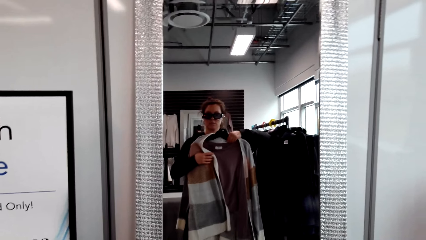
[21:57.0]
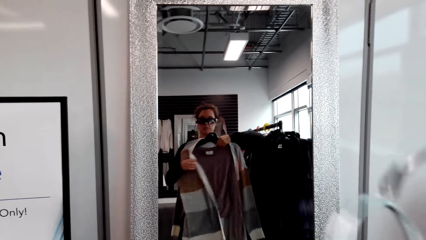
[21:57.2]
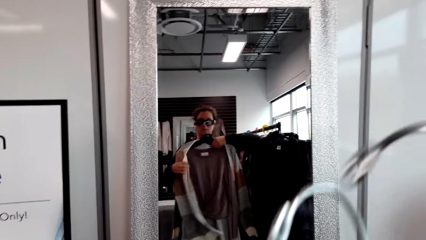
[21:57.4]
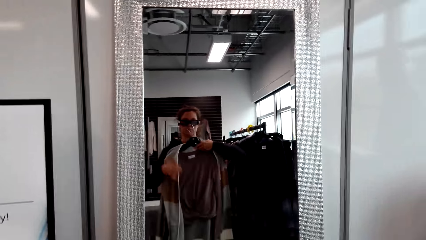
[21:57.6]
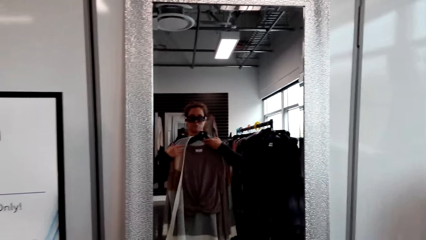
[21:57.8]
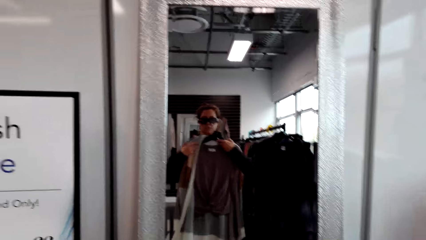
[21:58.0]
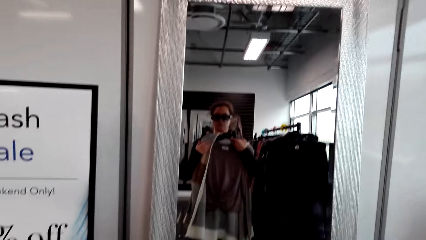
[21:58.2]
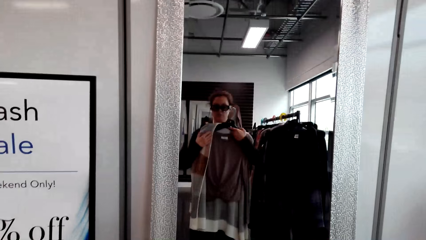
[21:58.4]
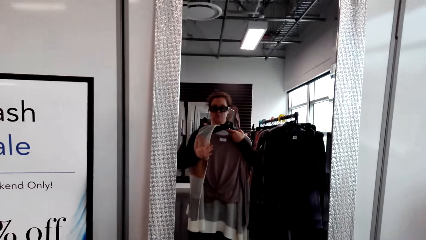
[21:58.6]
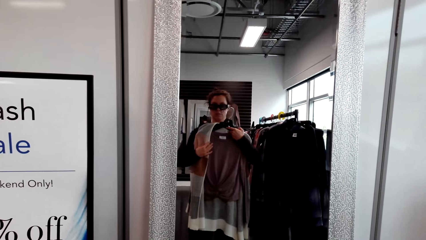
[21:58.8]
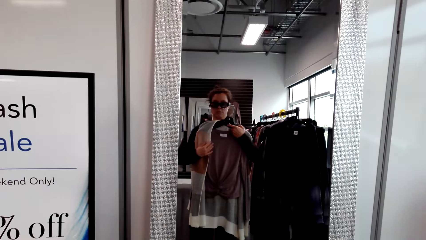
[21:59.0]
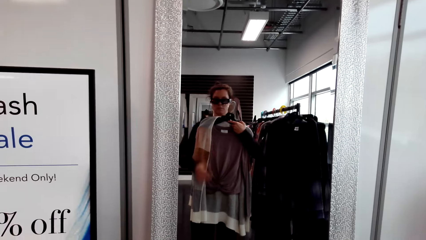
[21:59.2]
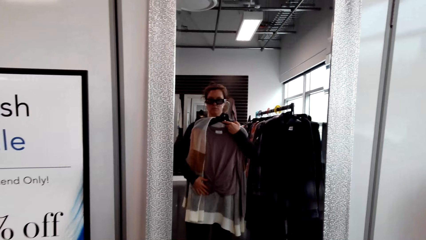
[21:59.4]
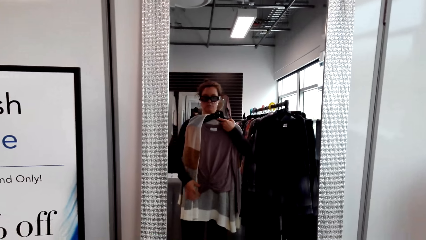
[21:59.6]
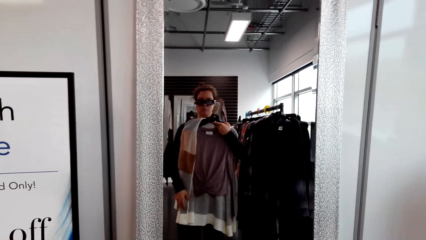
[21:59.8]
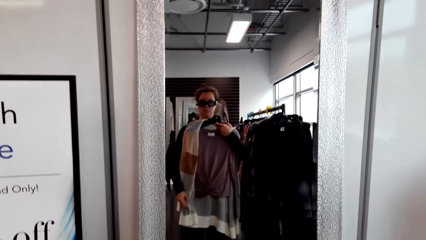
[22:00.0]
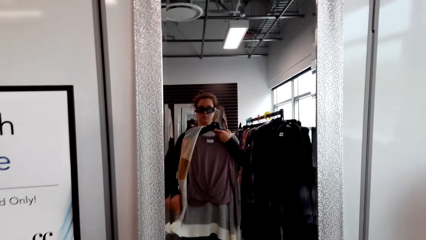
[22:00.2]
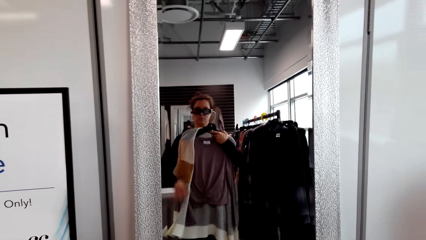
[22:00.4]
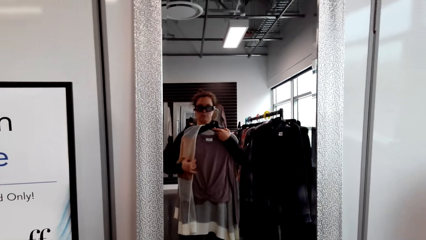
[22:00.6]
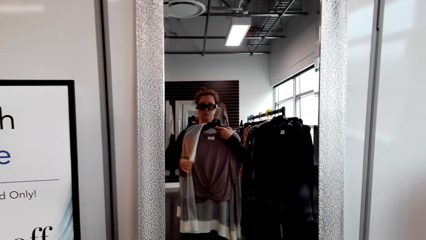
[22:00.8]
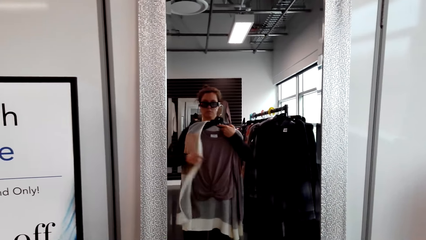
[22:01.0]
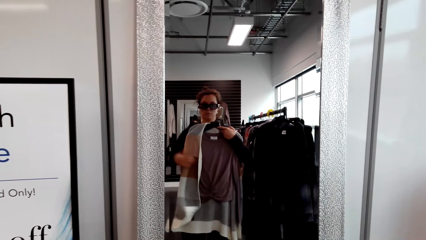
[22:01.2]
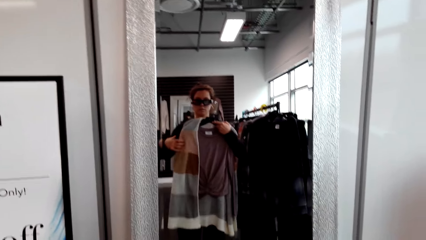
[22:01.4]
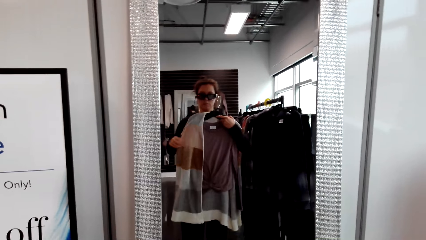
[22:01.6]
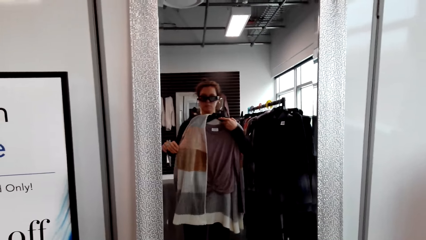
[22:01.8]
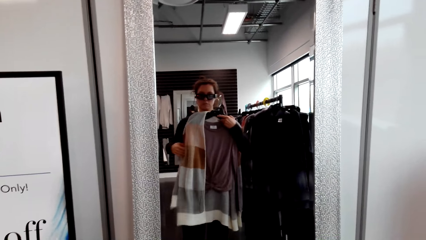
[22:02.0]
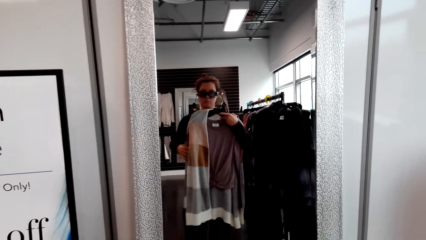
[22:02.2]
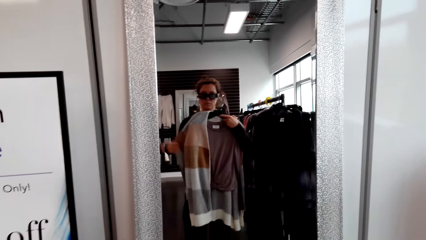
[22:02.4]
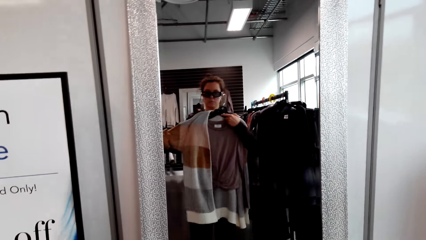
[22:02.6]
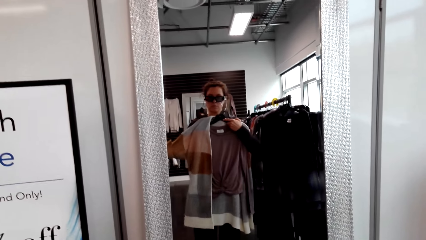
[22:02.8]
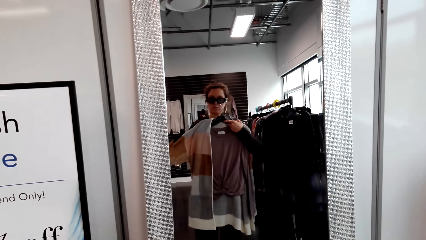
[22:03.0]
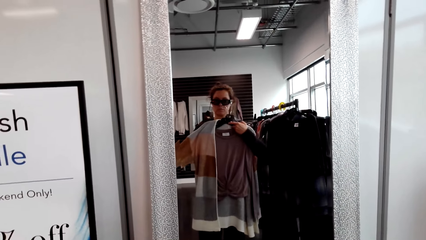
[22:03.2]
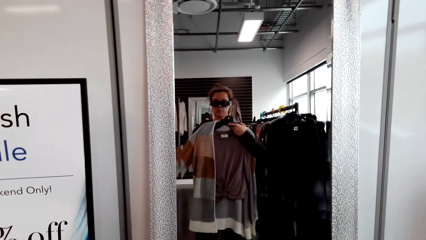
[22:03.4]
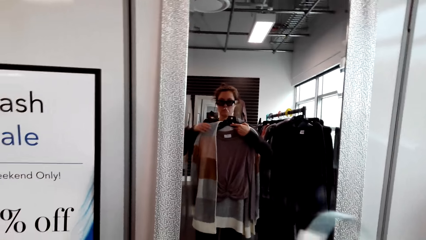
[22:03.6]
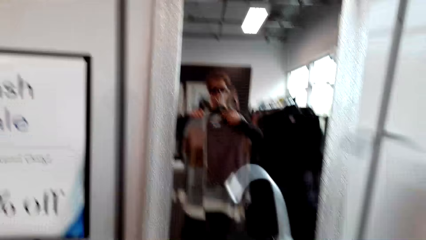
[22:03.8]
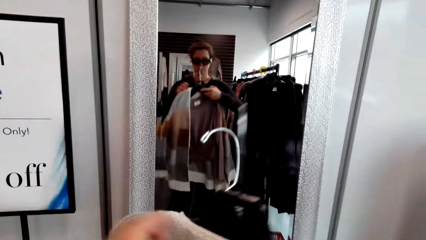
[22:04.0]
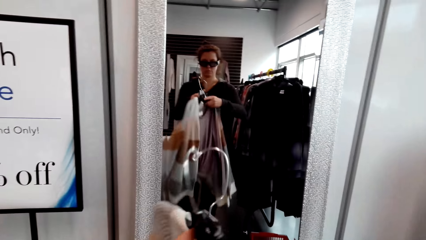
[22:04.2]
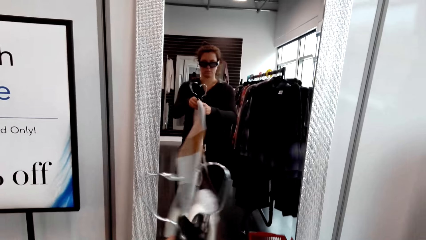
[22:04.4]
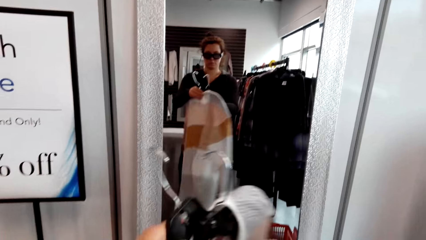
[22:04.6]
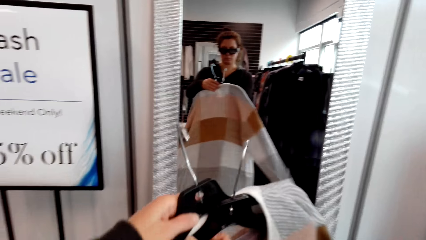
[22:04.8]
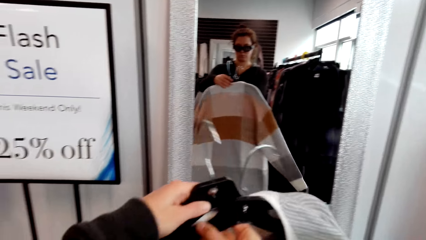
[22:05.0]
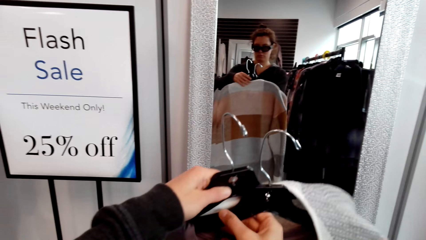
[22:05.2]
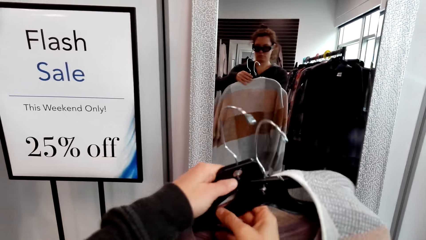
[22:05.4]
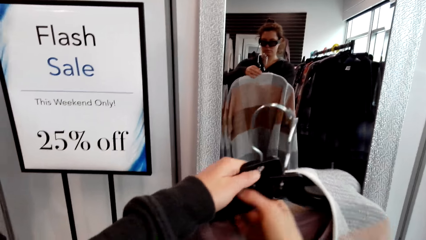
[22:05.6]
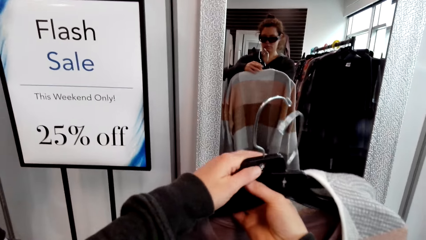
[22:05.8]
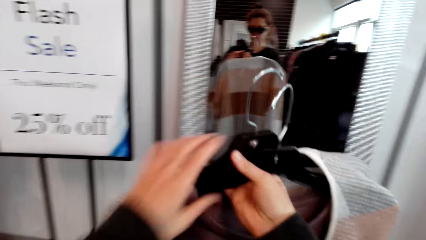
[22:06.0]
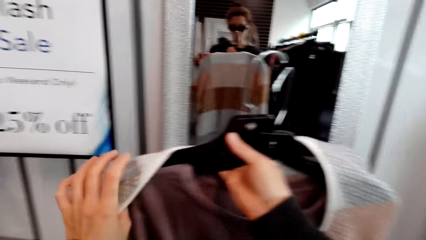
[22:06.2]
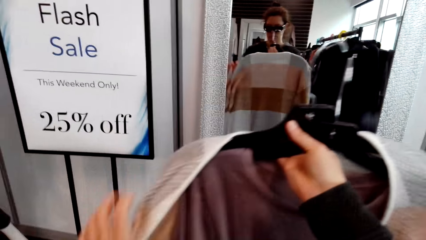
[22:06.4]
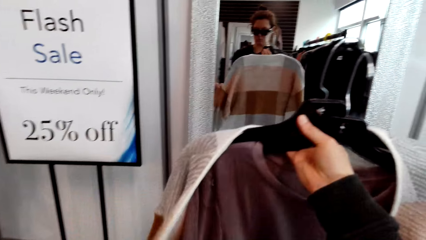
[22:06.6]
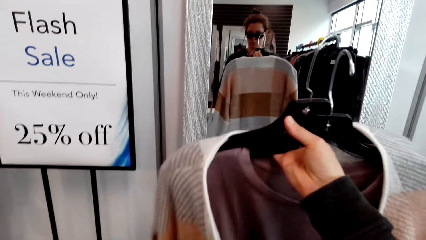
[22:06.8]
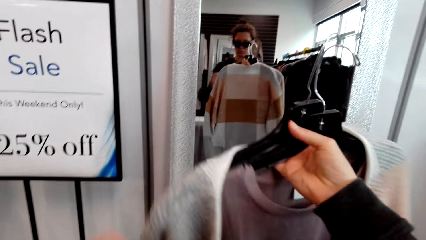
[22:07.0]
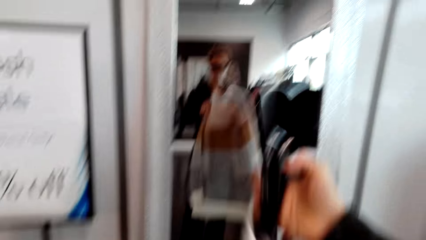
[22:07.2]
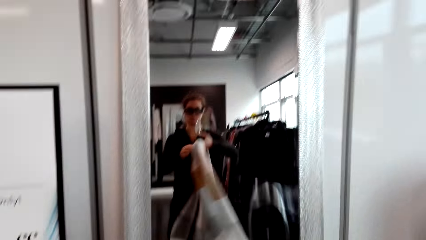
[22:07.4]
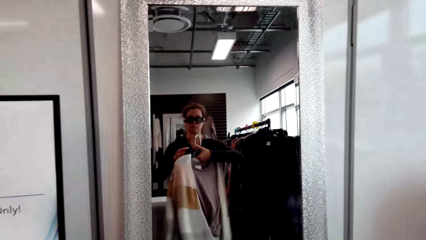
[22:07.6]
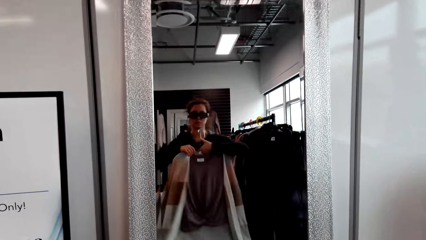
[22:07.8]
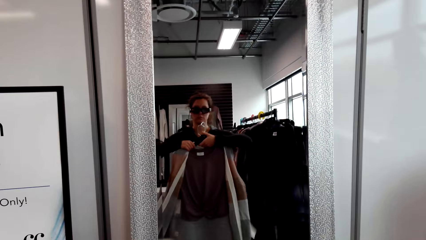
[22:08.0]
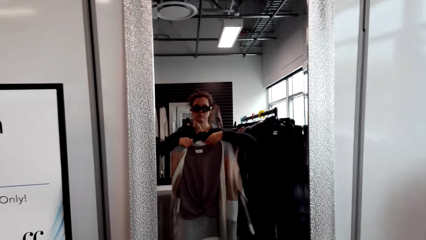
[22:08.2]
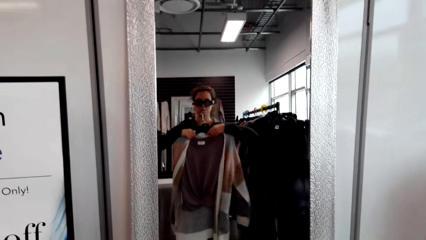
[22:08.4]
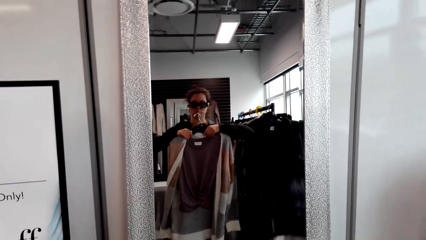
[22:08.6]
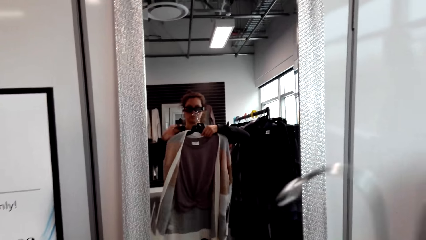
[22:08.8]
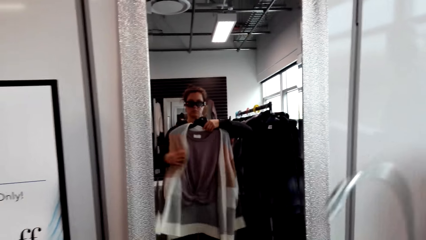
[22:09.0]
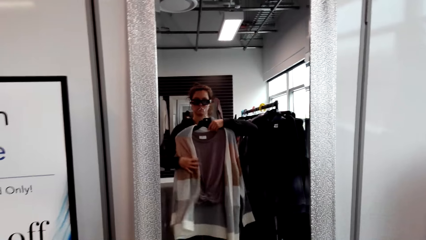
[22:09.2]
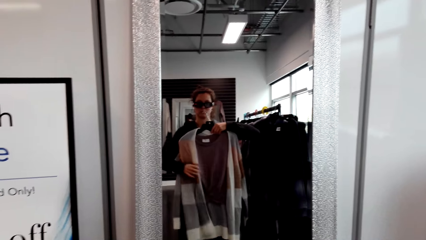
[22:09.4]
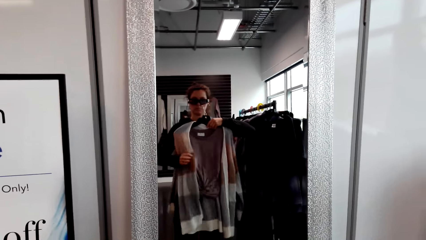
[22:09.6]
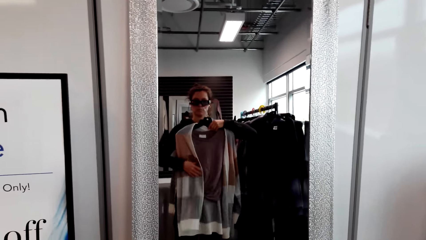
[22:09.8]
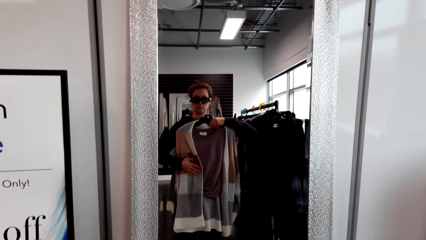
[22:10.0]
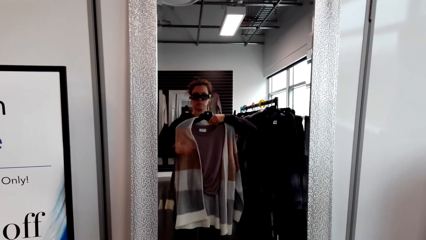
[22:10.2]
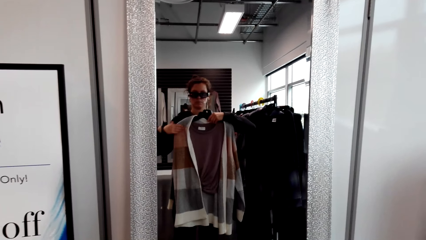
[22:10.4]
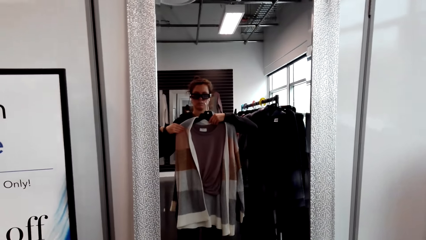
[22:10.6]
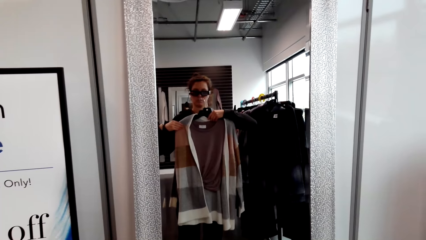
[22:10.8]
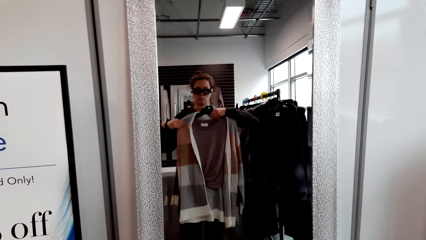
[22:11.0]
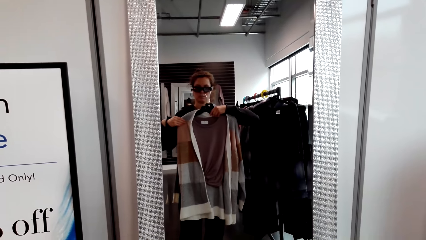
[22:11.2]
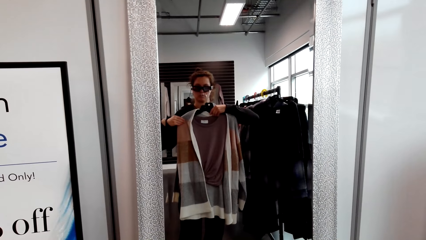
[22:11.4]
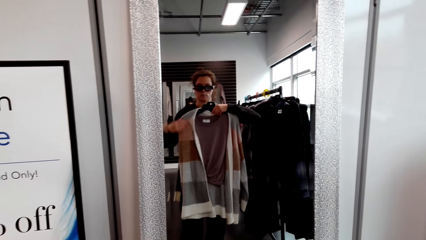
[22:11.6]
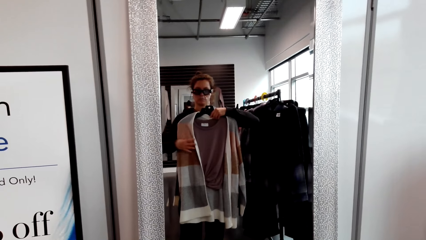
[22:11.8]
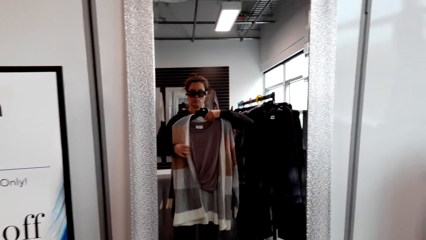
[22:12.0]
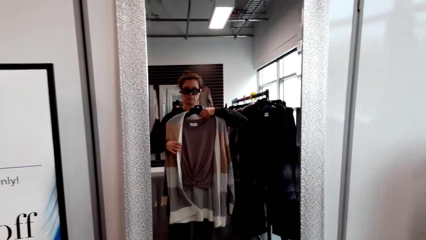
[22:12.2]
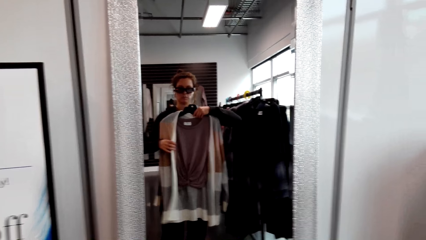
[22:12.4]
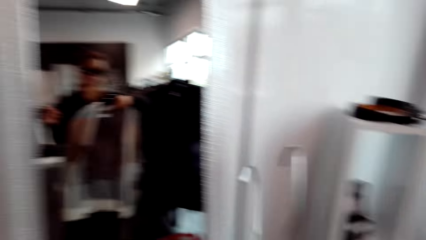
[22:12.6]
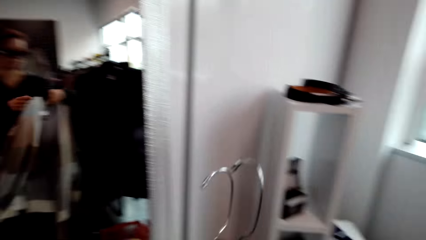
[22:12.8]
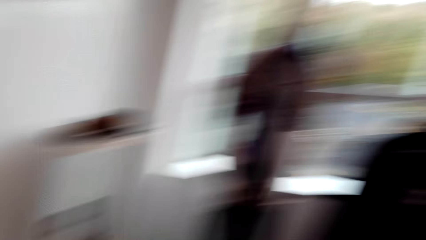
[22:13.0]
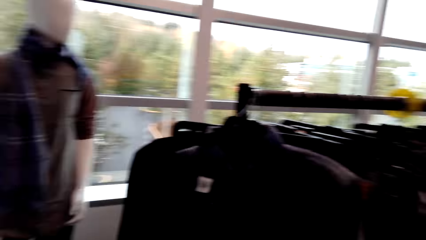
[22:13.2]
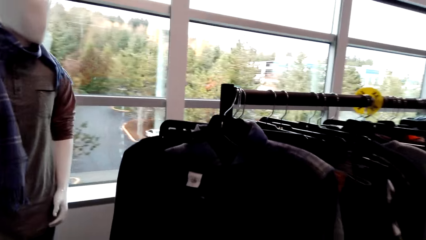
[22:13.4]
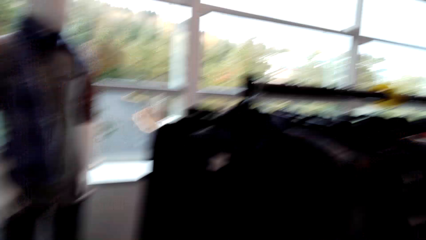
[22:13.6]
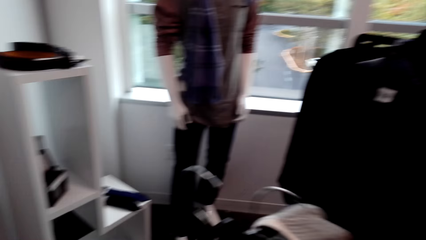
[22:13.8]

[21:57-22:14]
The camera wearer inspects the cloth.
